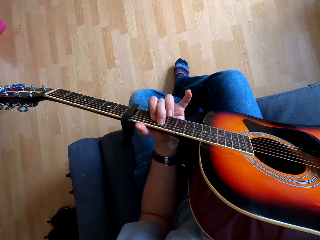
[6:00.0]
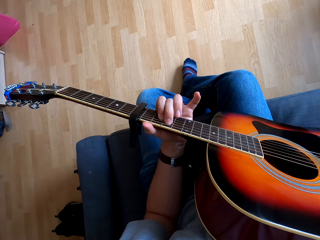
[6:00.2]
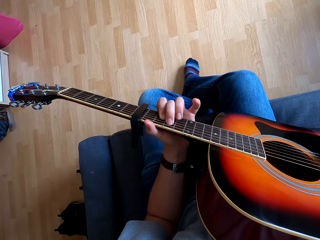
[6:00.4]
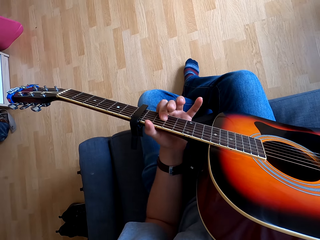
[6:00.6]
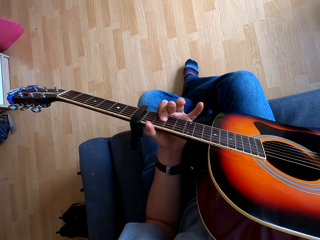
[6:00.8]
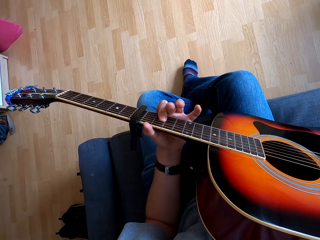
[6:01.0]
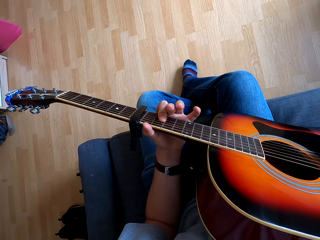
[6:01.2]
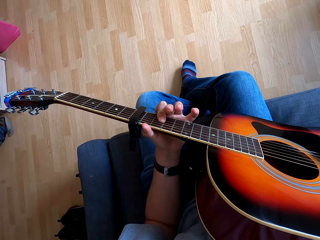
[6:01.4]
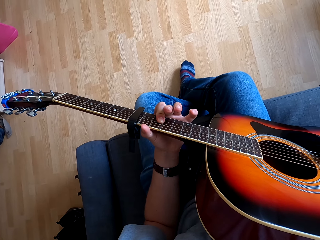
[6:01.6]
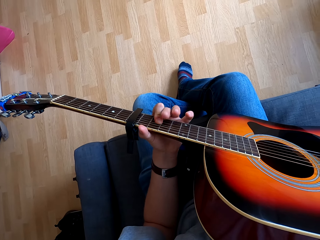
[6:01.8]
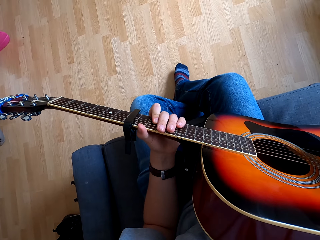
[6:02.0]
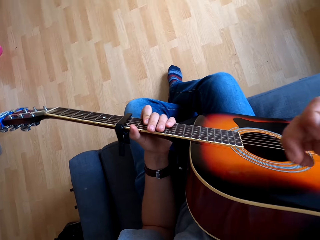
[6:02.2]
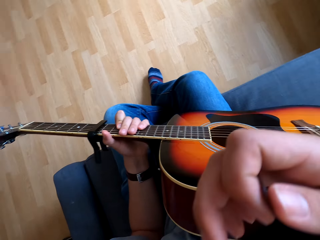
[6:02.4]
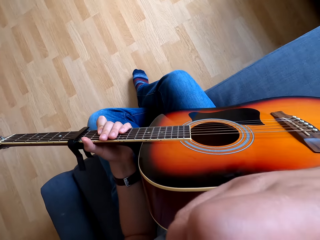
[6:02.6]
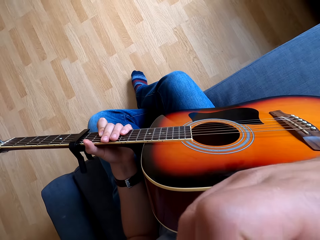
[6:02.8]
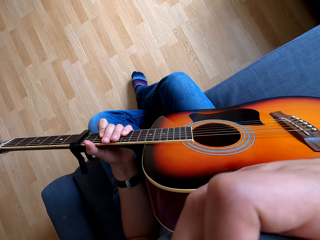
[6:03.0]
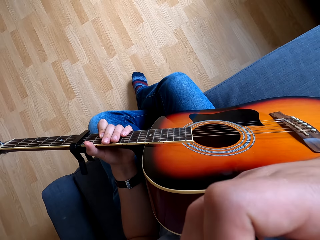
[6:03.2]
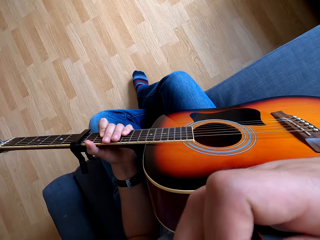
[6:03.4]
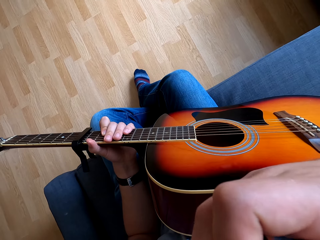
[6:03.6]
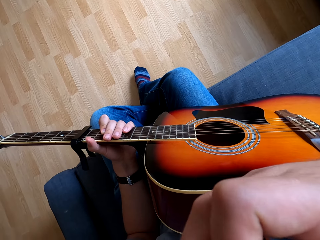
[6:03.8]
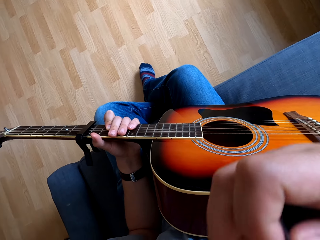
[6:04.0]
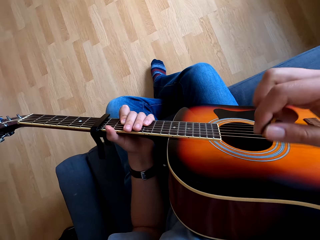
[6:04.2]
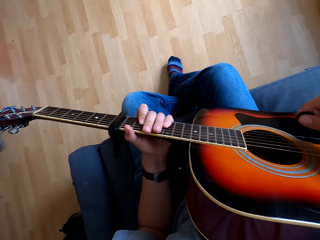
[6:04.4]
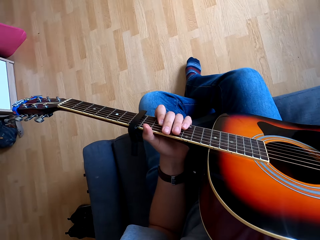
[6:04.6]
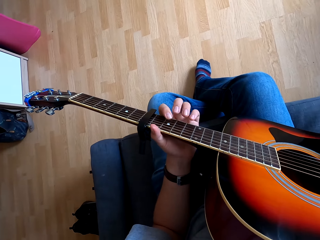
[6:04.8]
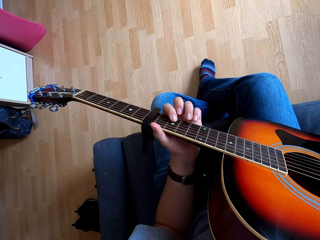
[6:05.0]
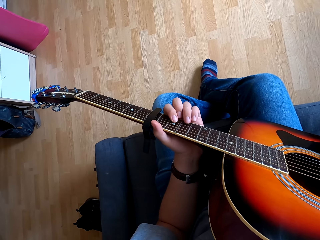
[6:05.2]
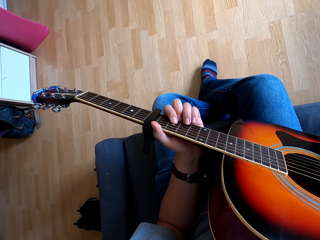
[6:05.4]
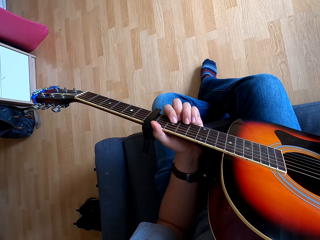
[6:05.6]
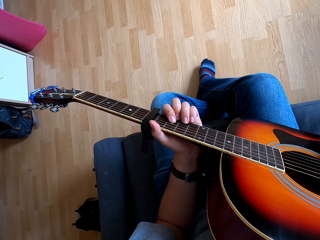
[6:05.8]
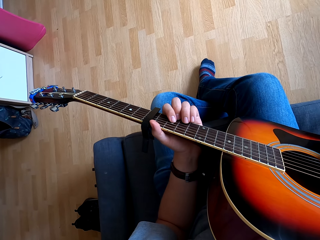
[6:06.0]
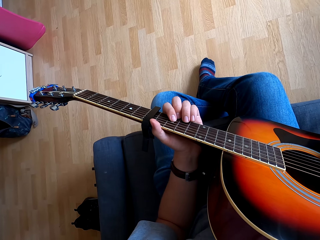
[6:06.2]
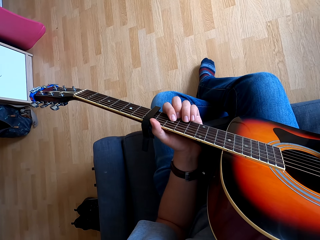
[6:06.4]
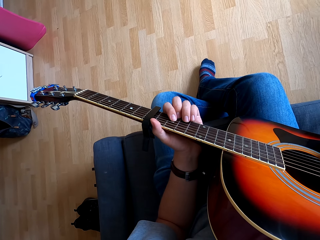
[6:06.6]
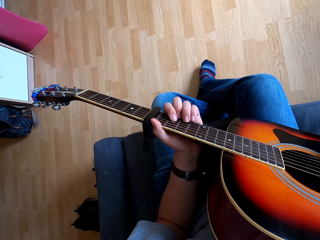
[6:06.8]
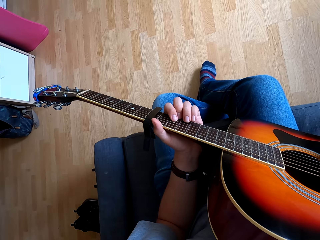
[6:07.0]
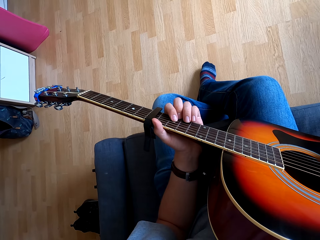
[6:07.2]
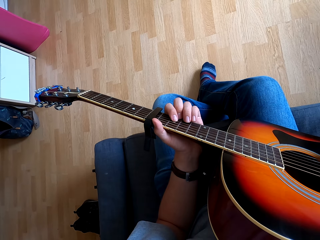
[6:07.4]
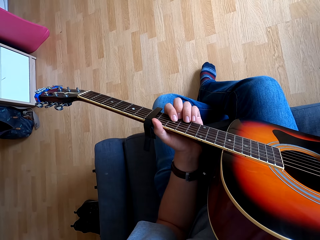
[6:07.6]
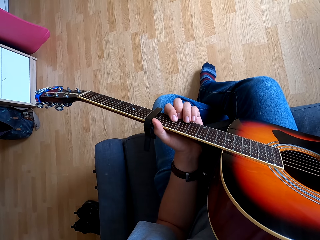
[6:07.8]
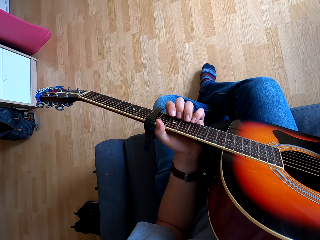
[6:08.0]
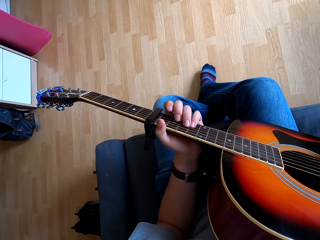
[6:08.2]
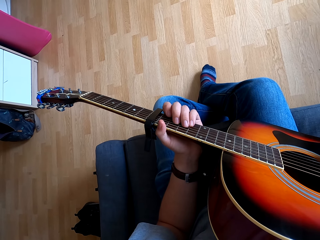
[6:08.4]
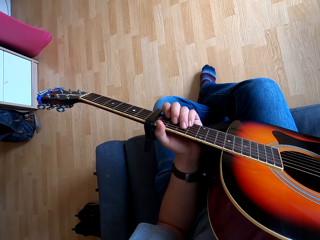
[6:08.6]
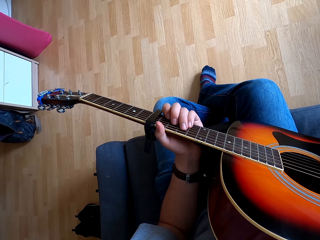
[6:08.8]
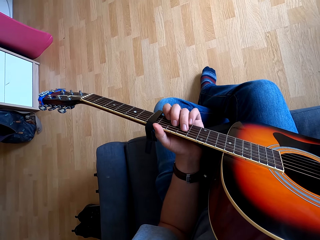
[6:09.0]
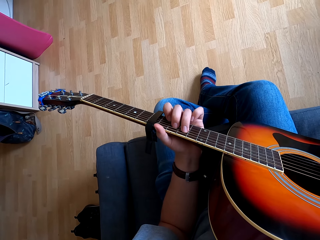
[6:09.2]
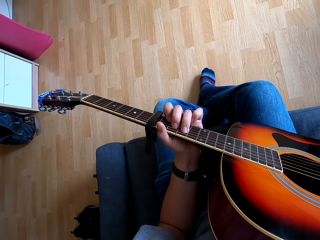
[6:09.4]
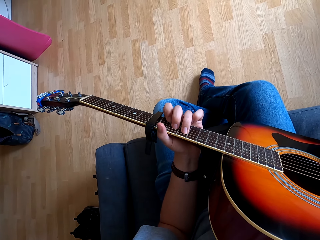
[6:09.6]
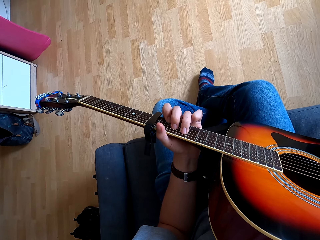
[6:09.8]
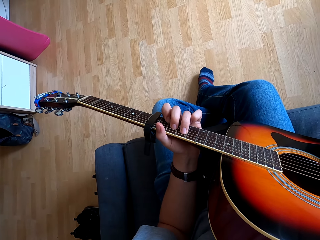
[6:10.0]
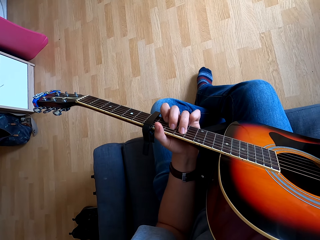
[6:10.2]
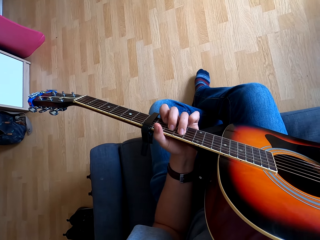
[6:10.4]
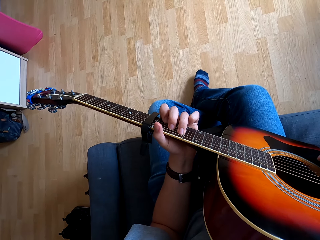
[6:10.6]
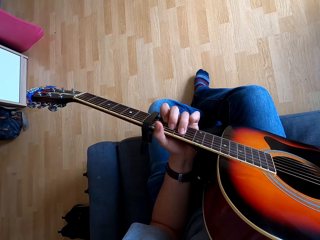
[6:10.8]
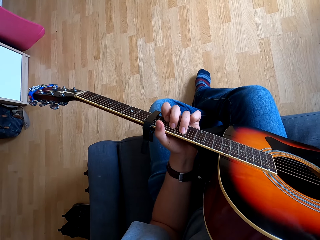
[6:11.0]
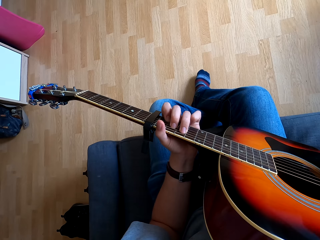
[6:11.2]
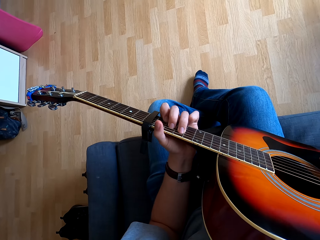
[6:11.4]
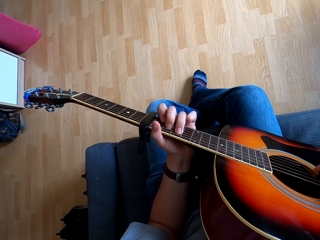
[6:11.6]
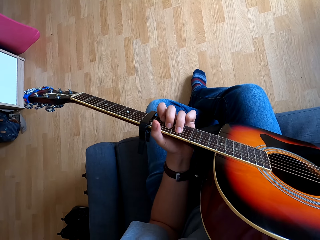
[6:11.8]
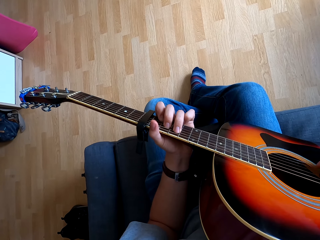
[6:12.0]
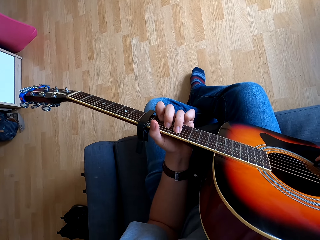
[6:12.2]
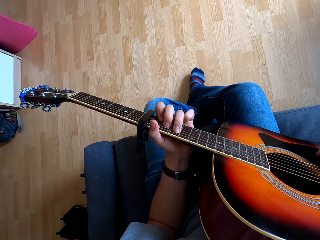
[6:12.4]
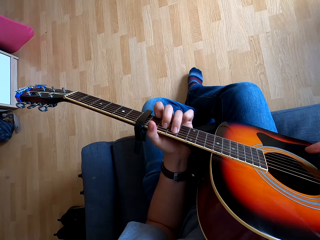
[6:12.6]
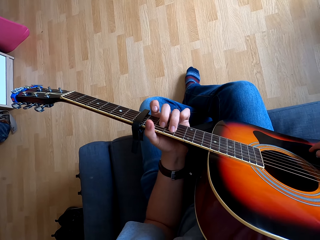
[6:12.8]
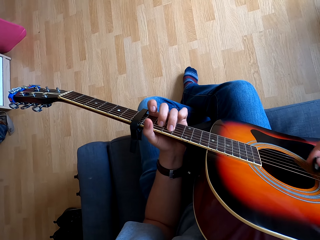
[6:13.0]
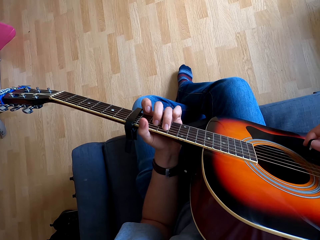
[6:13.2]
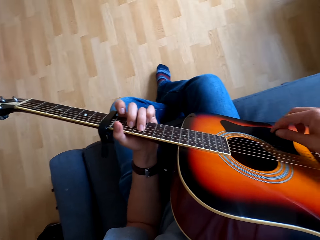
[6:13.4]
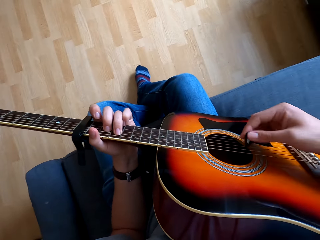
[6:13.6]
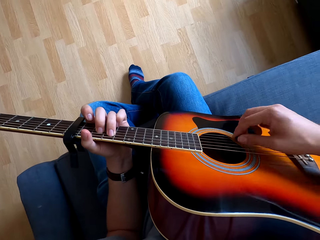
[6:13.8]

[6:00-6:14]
The camera wearer moves the right hand from the guitar. They hold the nose with the right hand. They hold the guitar with both hands and play the guitar with both hands in a room.

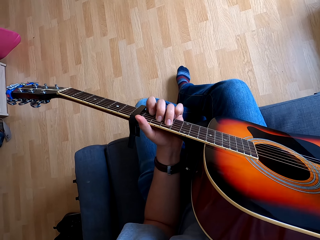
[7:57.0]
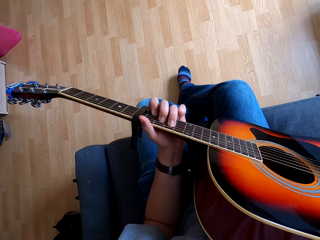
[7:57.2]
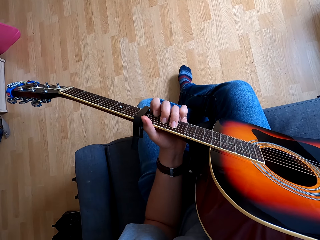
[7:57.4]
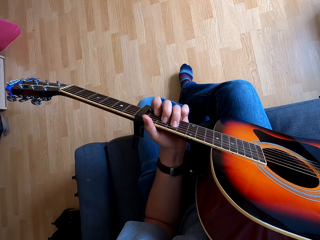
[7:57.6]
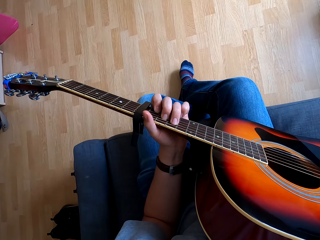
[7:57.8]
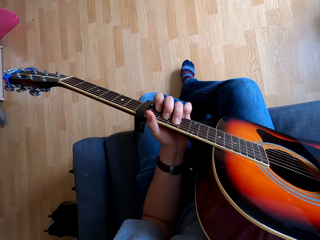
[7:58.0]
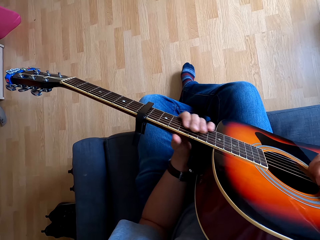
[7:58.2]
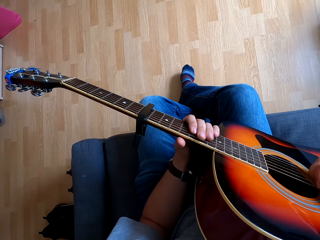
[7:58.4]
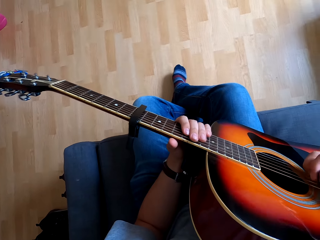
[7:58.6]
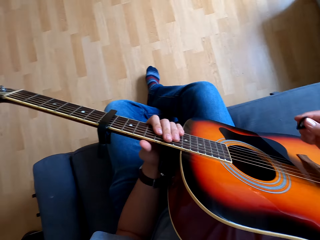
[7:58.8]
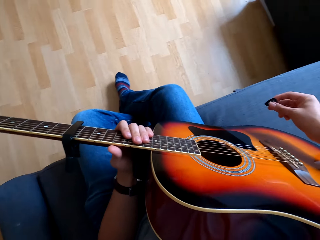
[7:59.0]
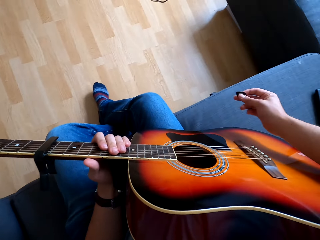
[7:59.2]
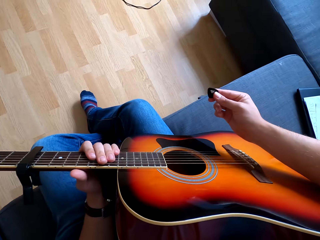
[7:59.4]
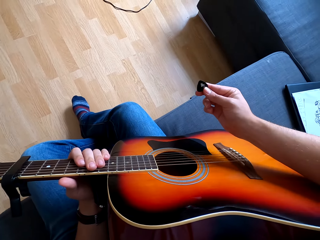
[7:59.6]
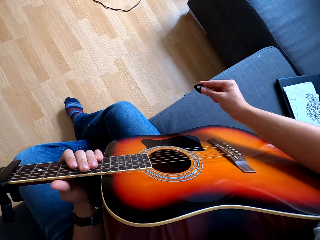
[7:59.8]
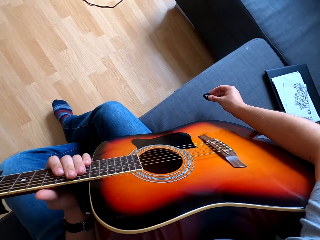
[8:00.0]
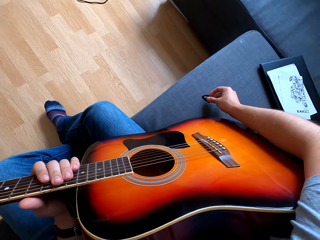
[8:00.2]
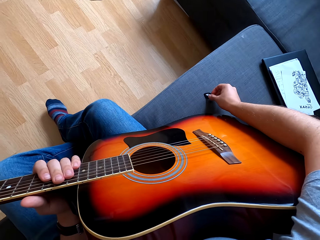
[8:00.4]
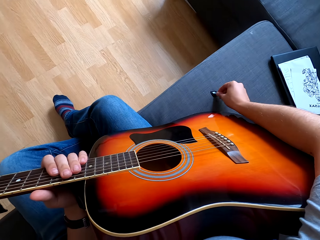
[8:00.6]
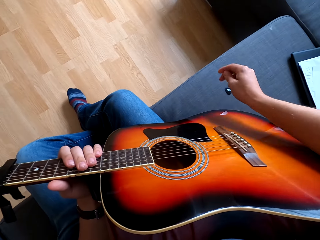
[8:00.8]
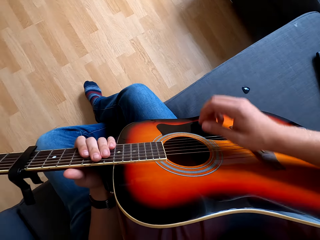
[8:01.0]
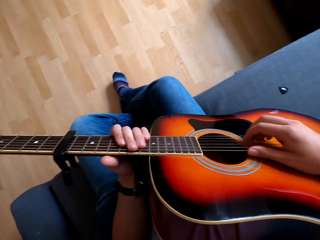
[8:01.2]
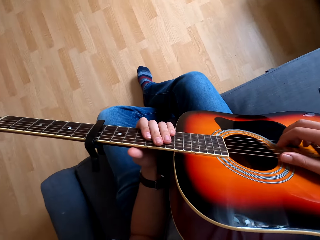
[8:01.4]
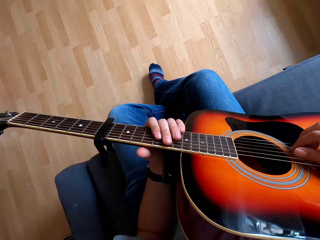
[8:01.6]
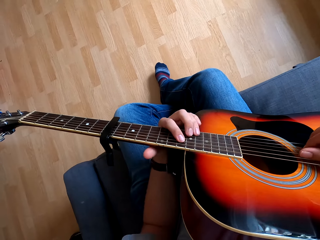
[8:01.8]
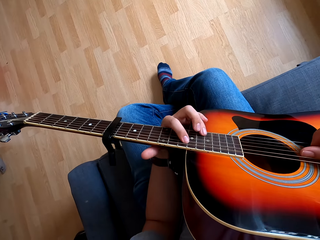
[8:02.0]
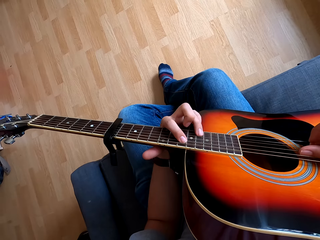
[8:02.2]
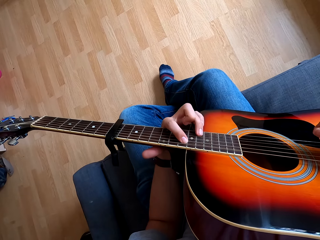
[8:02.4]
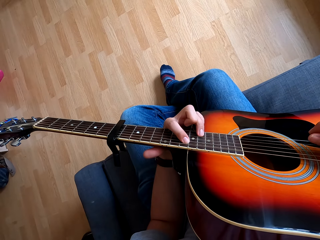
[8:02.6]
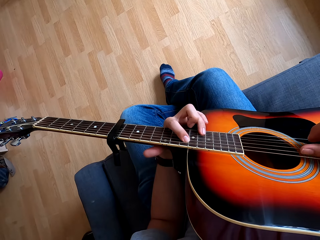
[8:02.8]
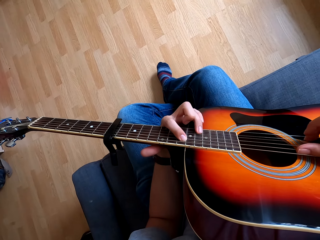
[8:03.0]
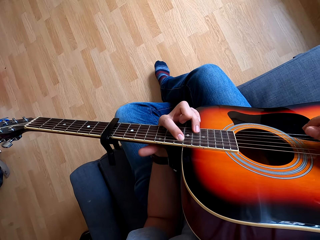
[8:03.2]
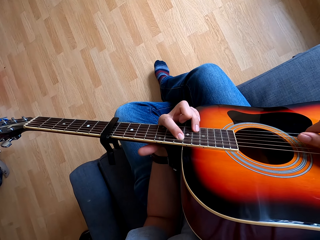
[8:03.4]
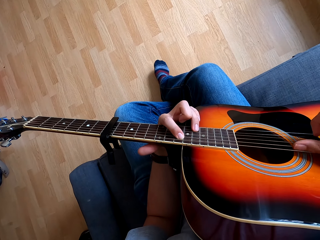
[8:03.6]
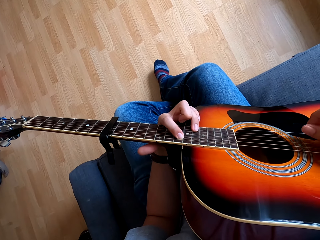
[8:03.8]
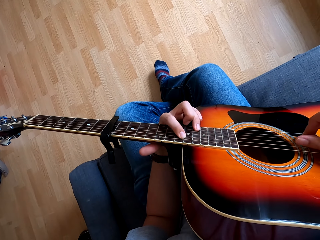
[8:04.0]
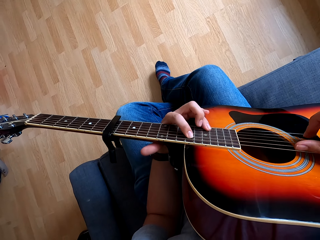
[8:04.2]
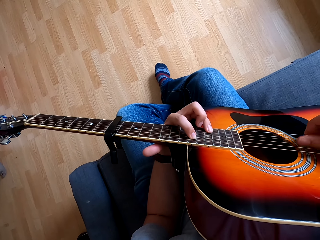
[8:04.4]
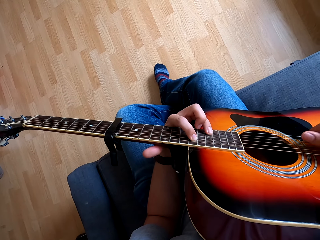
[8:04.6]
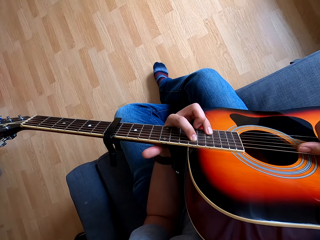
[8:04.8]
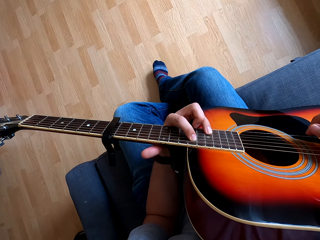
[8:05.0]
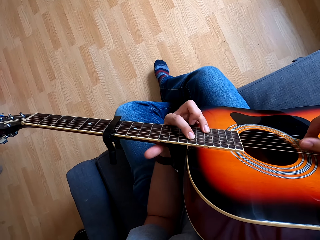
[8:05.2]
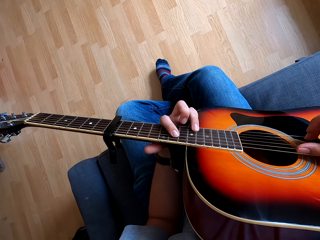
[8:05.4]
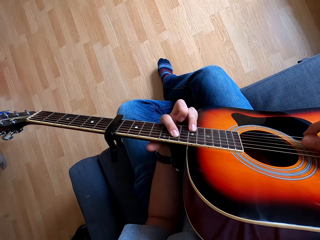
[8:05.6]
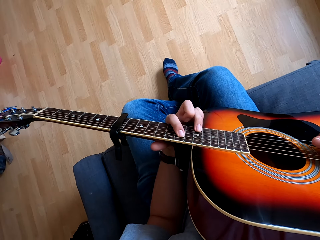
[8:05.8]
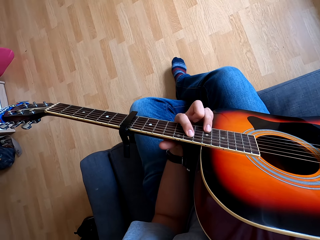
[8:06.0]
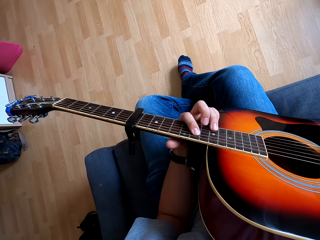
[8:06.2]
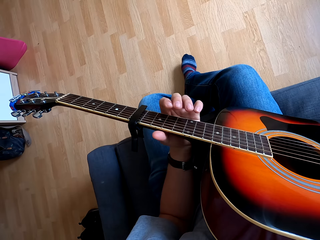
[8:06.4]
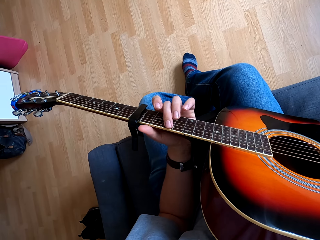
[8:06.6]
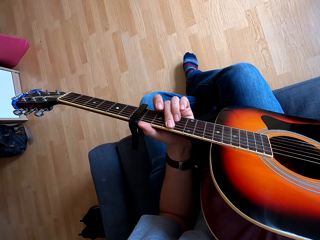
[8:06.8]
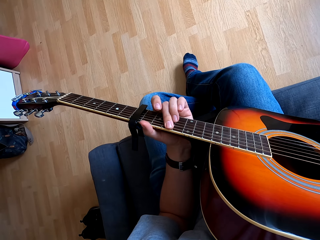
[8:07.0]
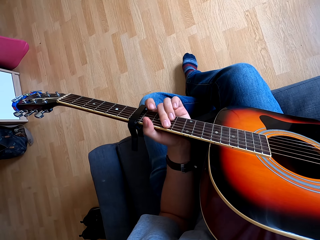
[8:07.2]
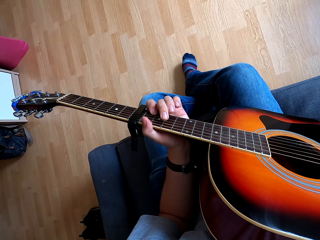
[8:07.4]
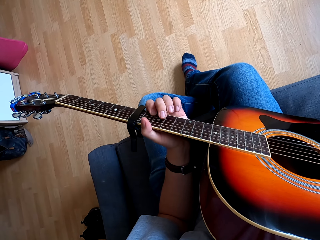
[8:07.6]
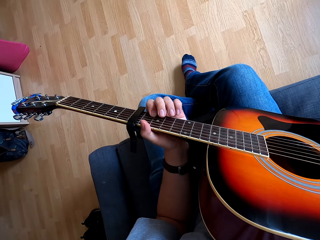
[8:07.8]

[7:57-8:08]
The camera wearer withdraws the right hand from the guitar. They place a plectrum or sponge on the chair with the right hand. They hold the guitar with both hands and pluck the guitar in a room.
